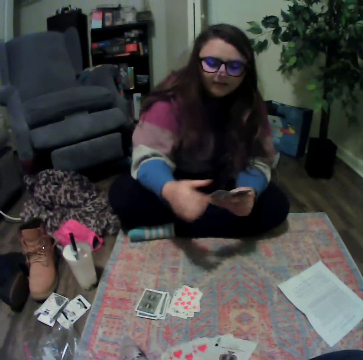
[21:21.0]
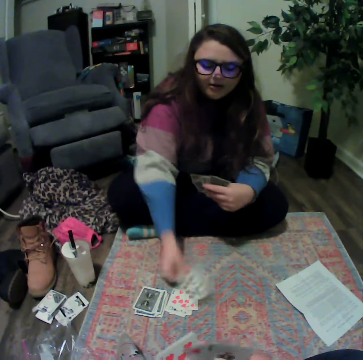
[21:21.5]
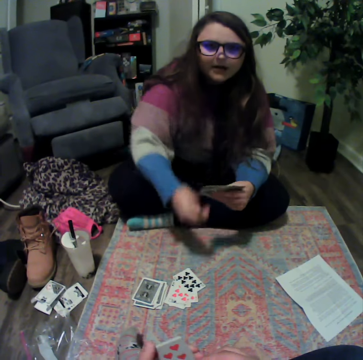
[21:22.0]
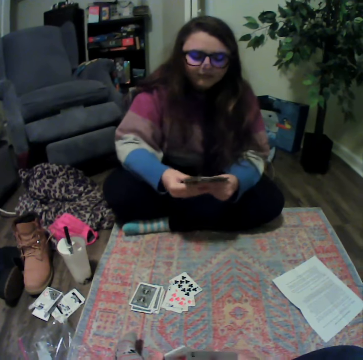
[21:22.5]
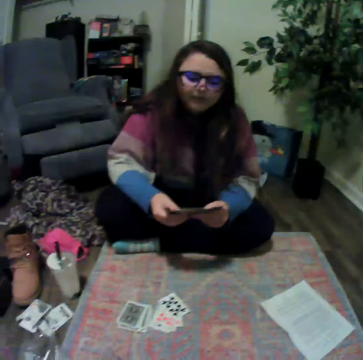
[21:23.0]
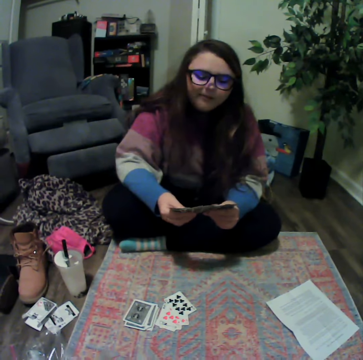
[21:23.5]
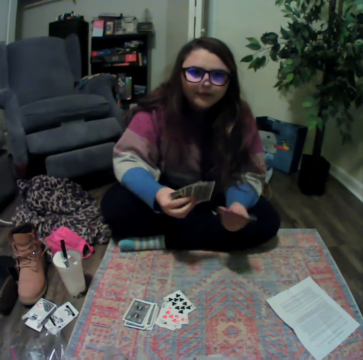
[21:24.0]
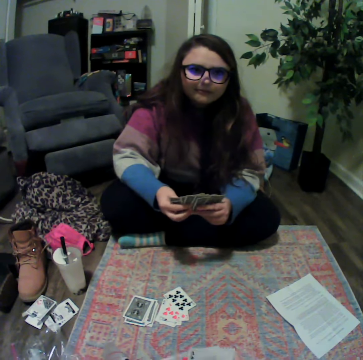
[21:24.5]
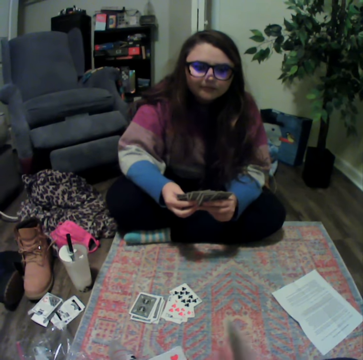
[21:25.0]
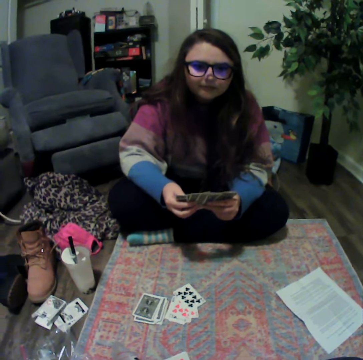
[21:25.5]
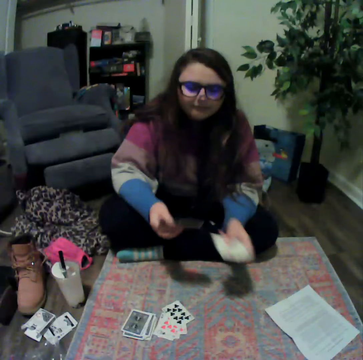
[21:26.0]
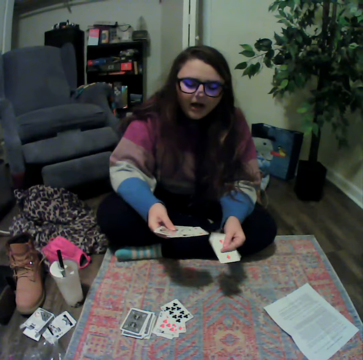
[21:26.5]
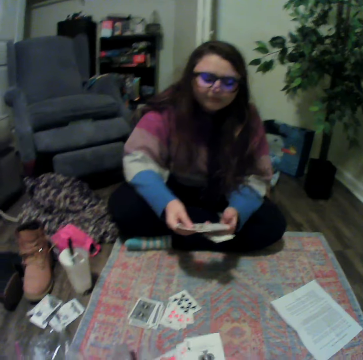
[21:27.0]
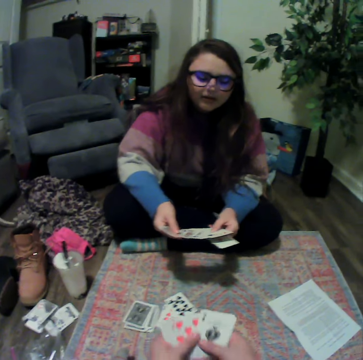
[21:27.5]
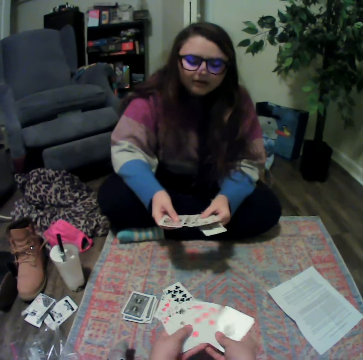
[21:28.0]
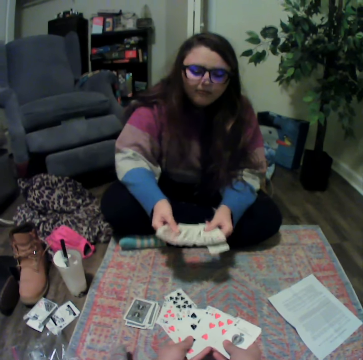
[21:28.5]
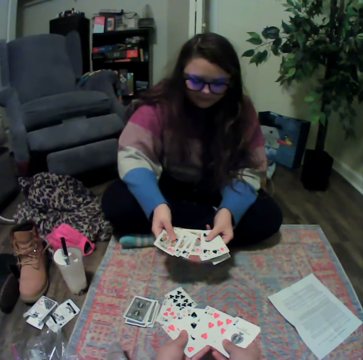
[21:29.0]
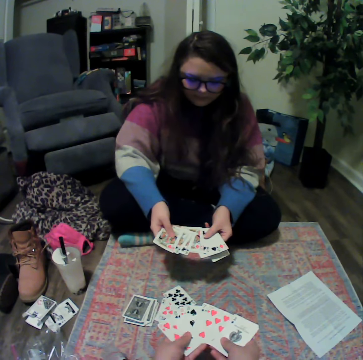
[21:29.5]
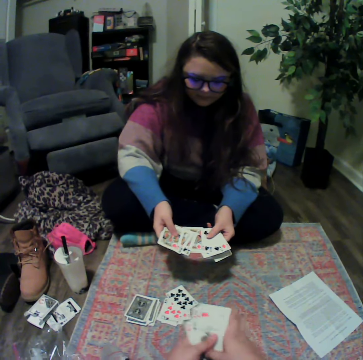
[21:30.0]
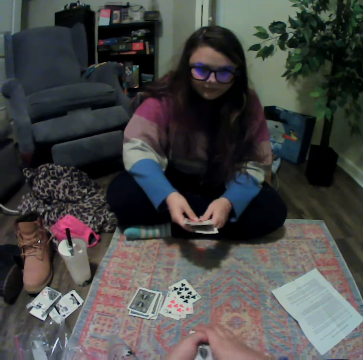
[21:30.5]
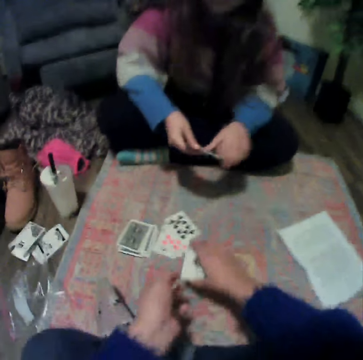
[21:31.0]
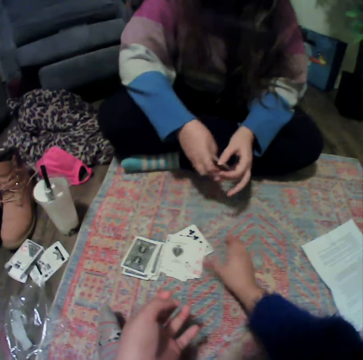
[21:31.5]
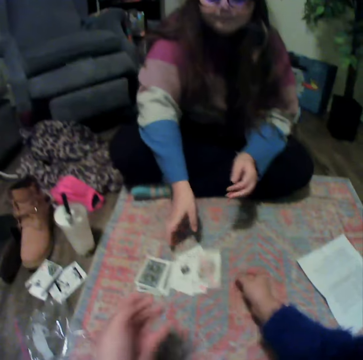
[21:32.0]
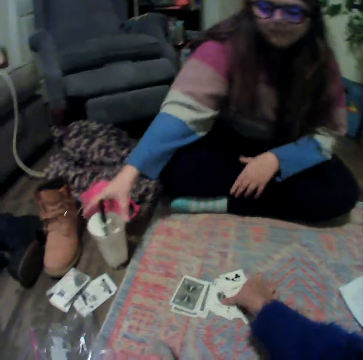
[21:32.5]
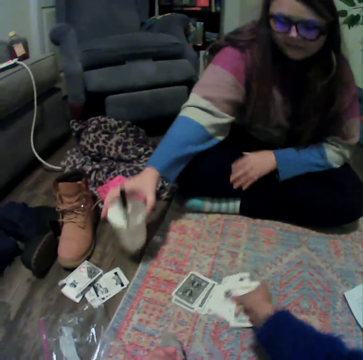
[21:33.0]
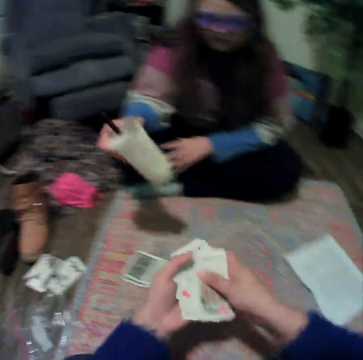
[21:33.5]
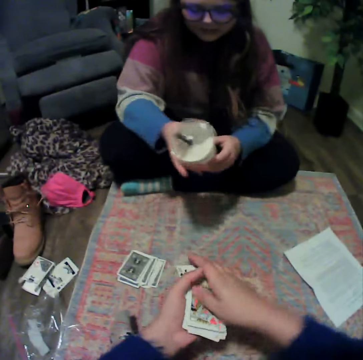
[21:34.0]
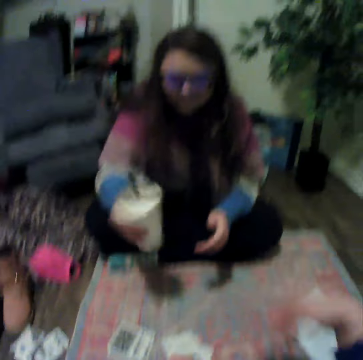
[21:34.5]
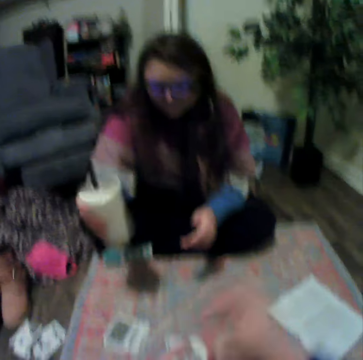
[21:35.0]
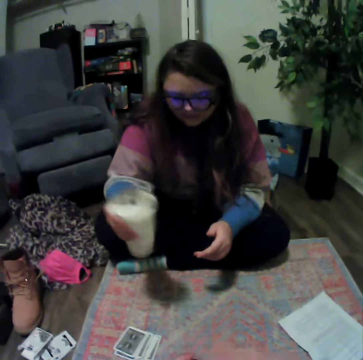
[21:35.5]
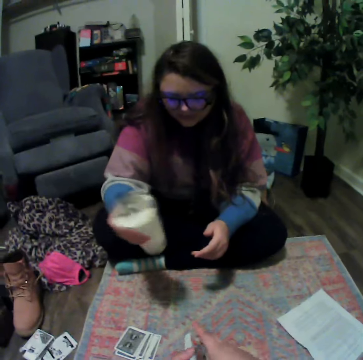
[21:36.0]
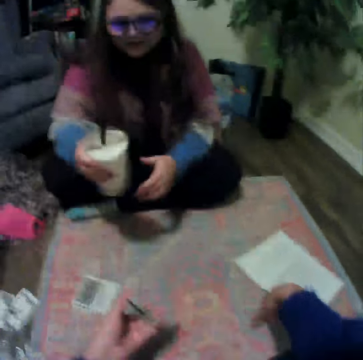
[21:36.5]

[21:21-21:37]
A lady knocks the floor. The lady plays the card. The lady reshuffles the cards. The lady holds the card. The camera wearer reshuffles the cards. They place the cards on the mat. The lady places the cards on the mat. The camera wearer picks up the cards. The lady swings the plastic cup.

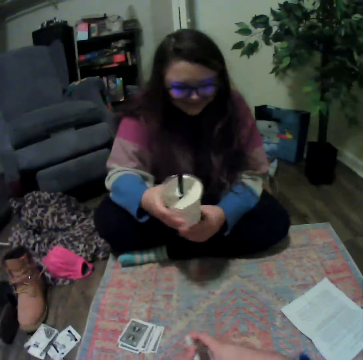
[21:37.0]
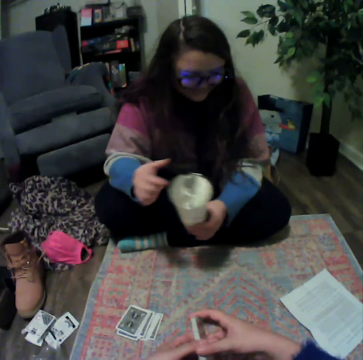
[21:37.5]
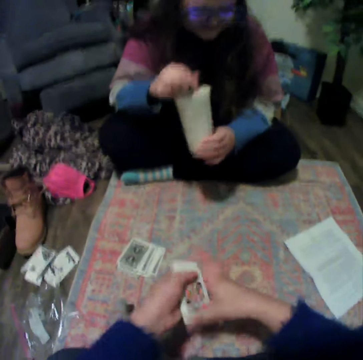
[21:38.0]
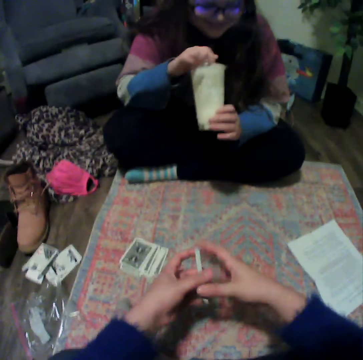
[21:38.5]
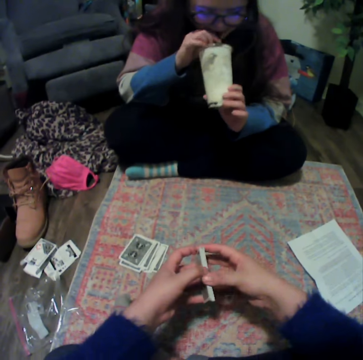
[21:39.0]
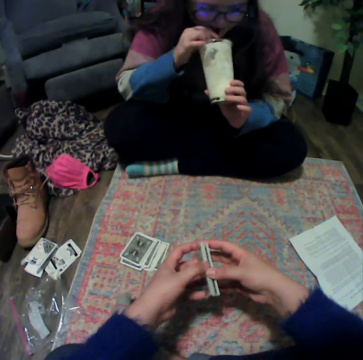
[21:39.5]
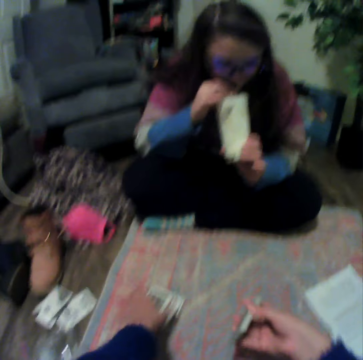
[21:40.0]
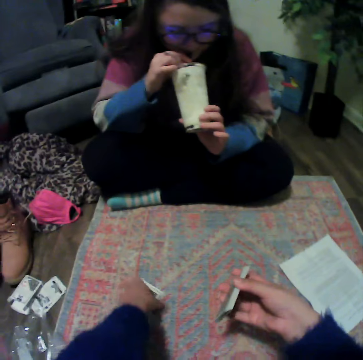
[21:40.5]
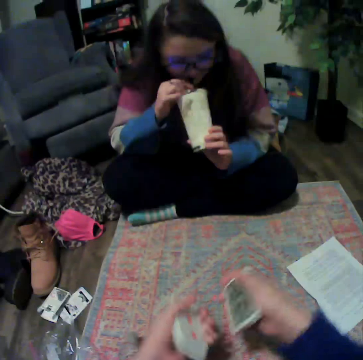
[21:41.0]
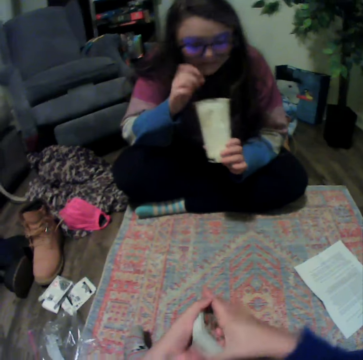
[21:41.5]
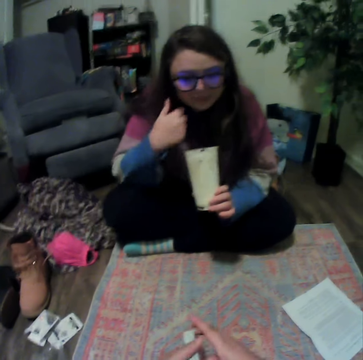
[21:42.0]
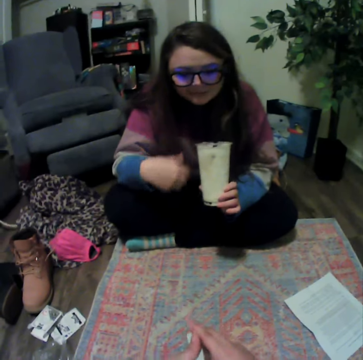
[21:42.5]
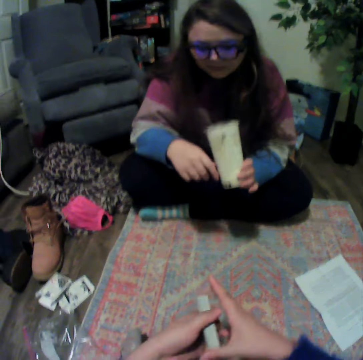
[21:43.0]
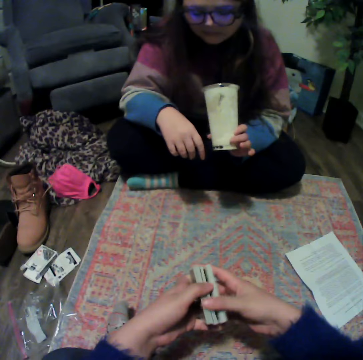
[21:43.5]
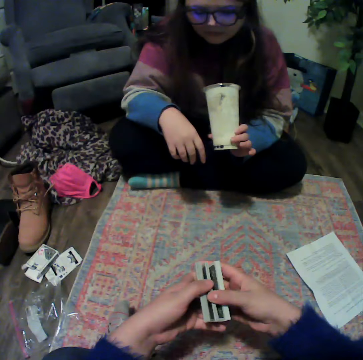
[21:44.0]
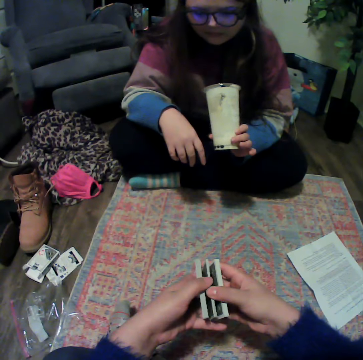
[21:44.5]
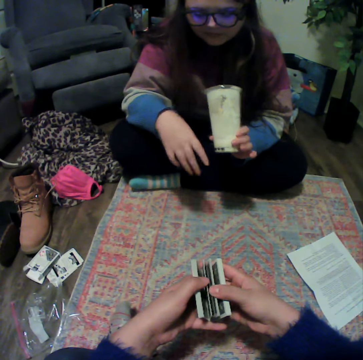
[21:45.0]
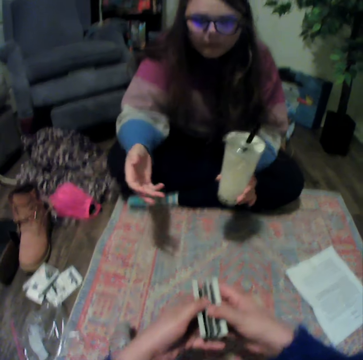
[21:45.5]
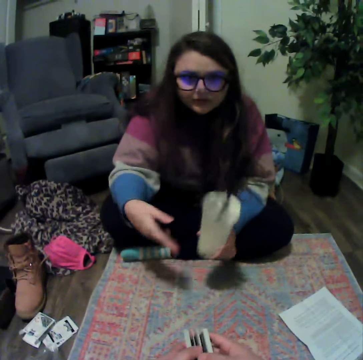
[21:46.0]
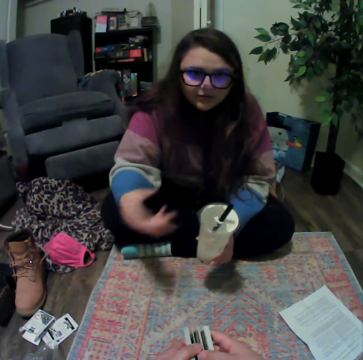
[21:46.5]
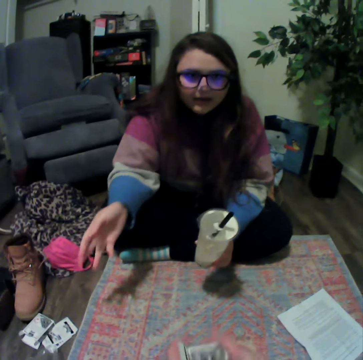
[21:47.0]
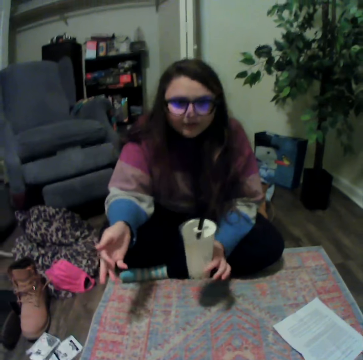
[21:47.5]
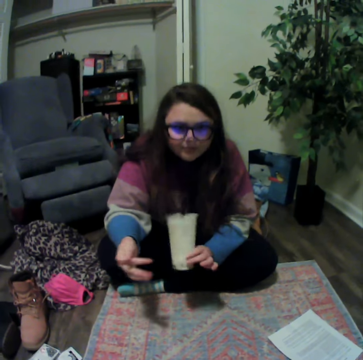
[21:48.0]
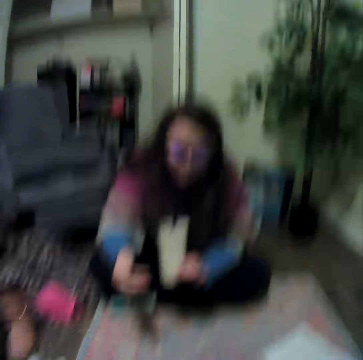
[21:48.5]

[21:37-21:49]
The camera wearer holds the cards. They pick up the cards from the mat. They hold the cards. A lady talks with the camera wearer.

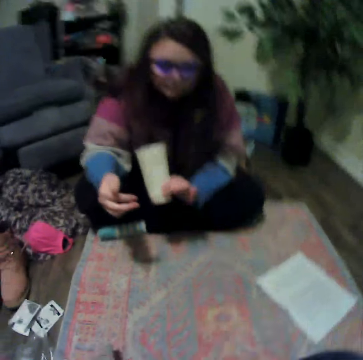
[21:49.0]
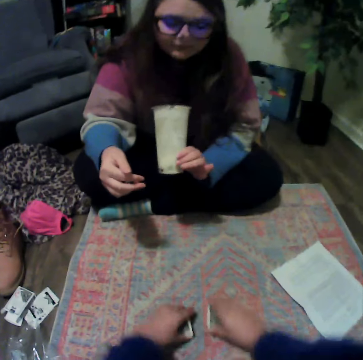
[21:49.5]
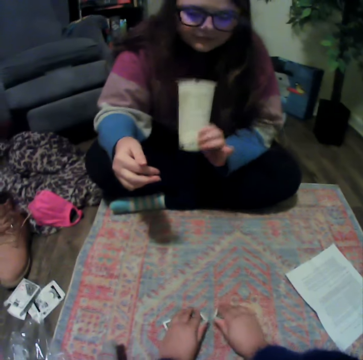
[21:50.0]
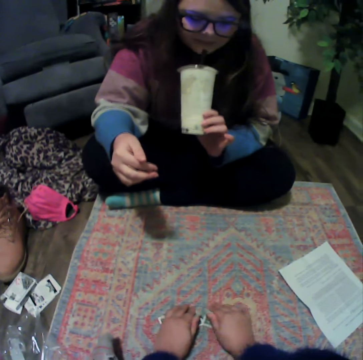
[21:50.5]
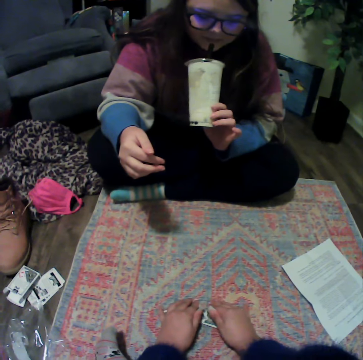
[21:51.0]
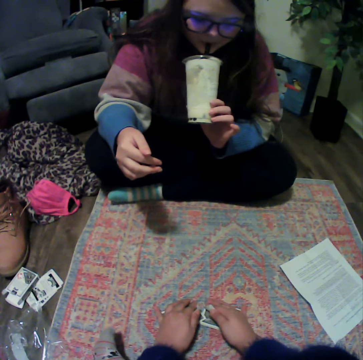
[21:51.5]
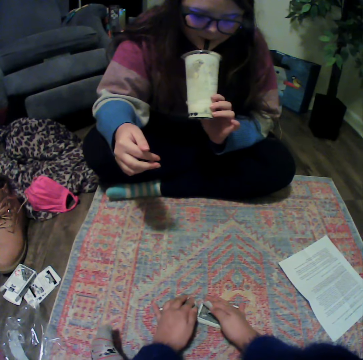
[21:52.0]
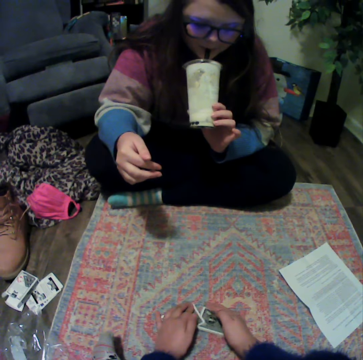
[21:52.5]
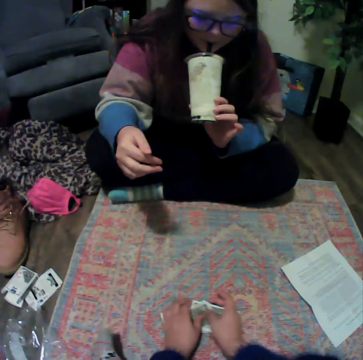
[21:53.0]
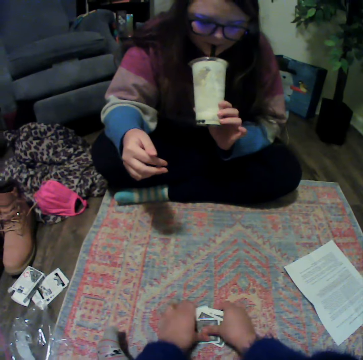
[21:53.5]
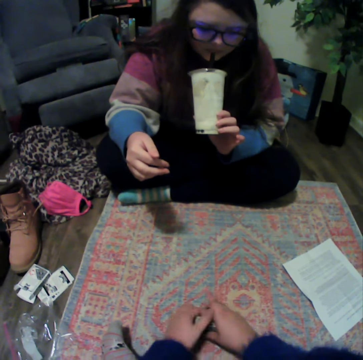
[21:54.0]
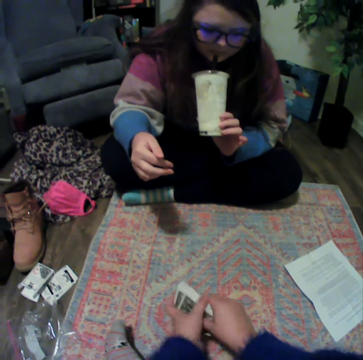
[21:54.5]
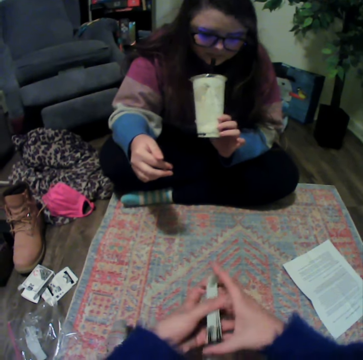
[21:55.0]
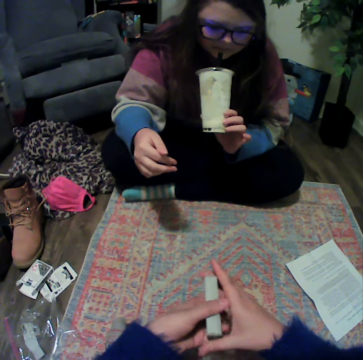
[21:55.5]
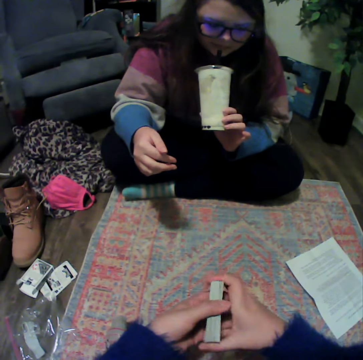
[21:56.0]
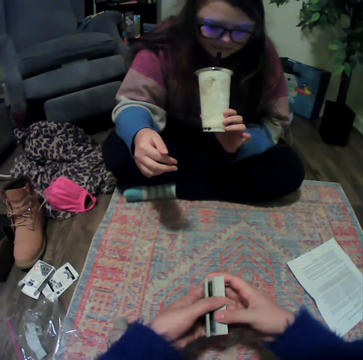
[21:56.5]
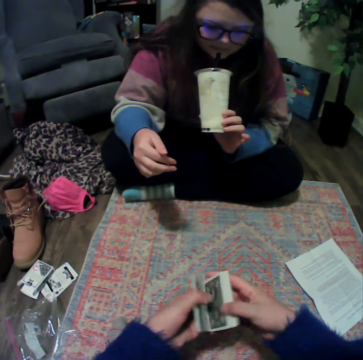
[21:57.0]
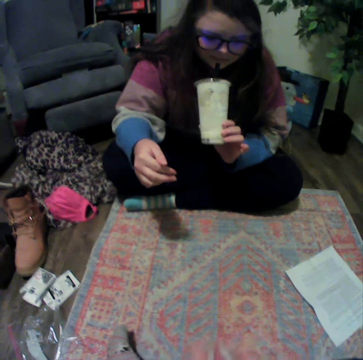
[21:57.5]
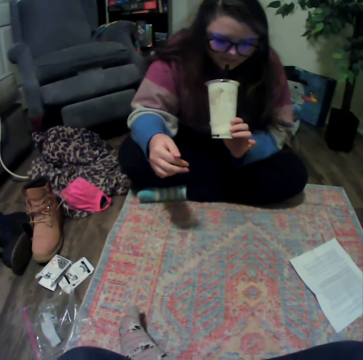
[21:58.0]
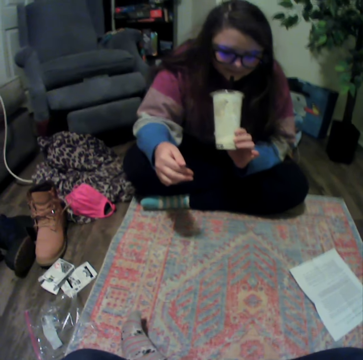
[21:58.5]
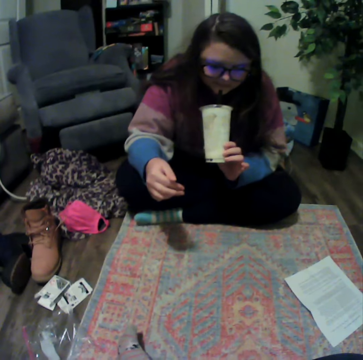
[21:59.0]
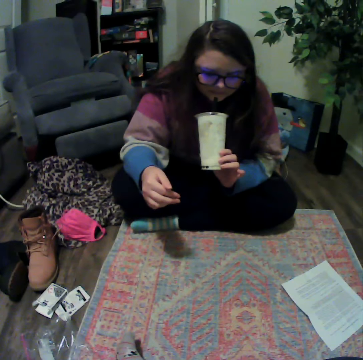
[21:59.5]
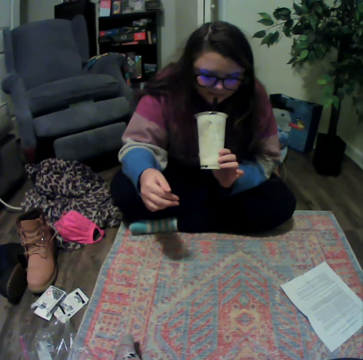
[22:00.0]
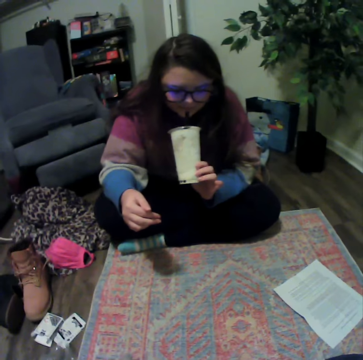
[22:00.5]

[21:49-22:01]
The camera wearer places the cards on the mat. A lady drinks something. The camera wearer collects the cards. They hold the cards.
